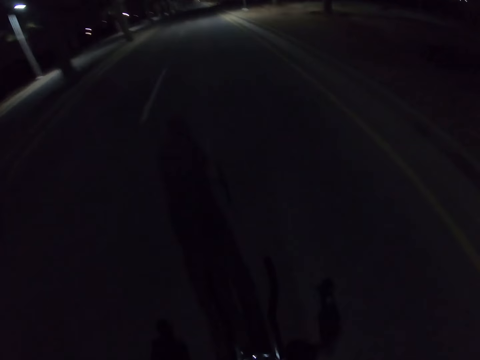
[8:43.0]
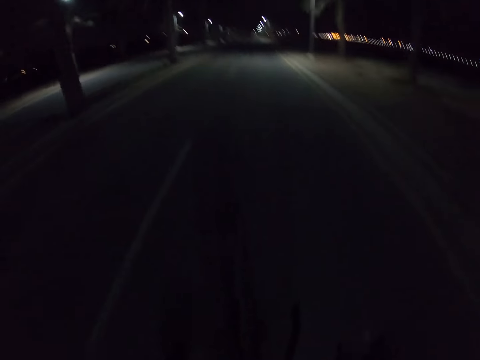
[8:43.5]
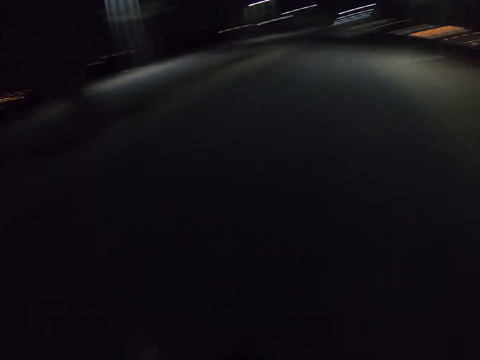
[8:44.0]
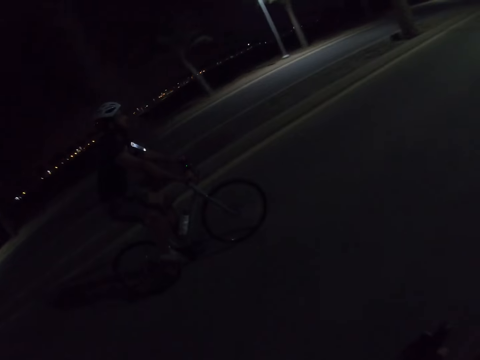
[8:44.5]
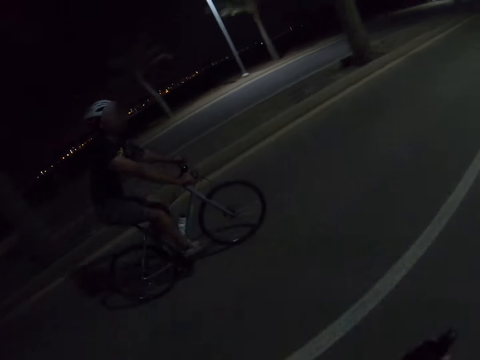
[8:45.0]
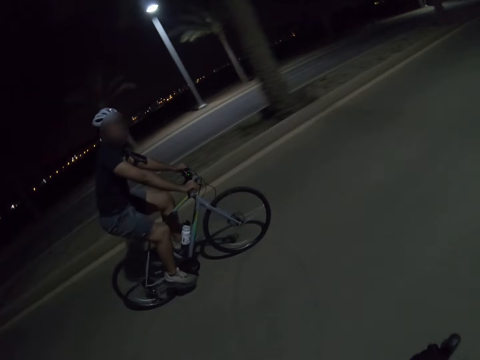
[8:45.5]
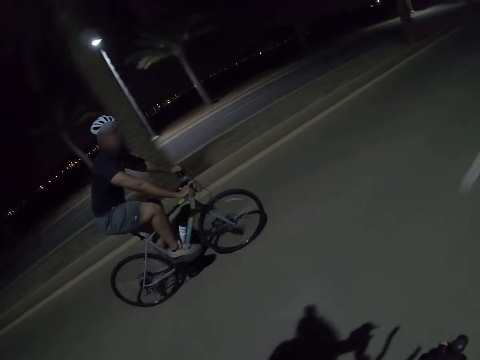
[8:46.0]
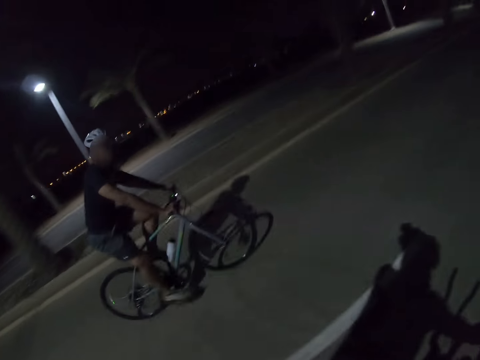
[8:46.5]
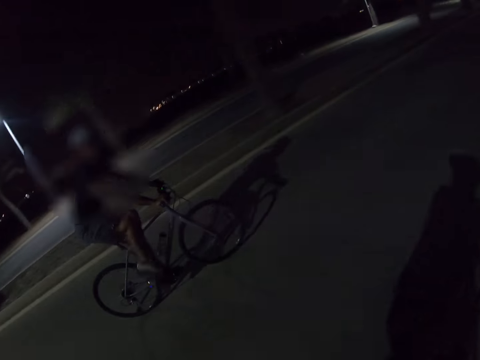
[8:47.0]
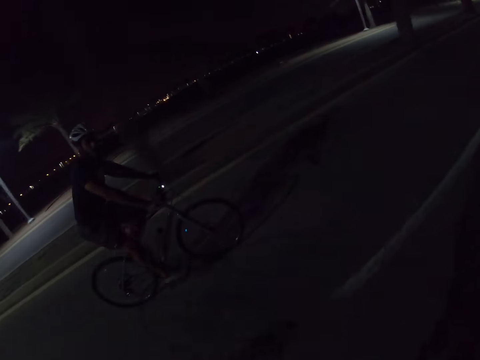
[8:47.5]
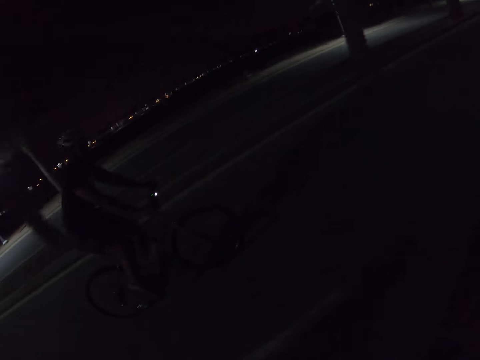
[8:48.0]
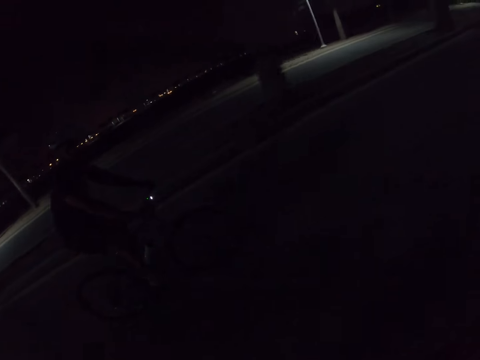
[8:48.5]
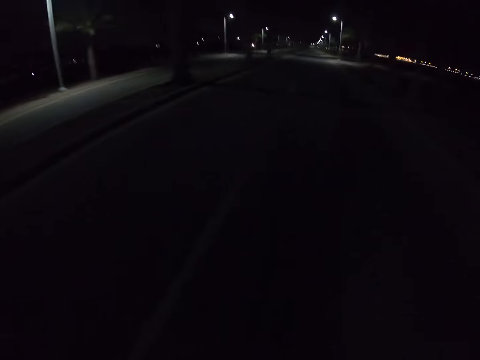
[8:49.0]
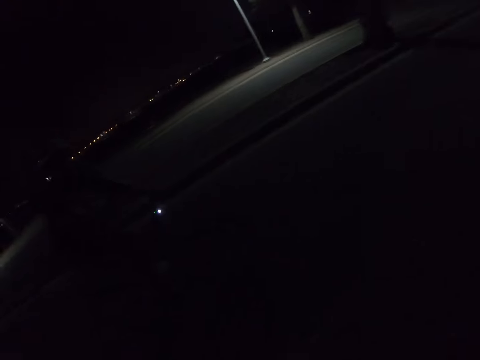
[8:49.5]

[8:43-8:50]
The camera wearer rides a bike and looks at a man.

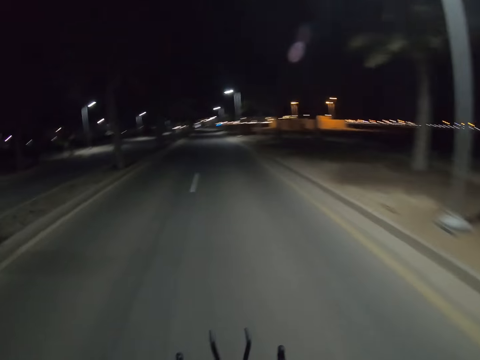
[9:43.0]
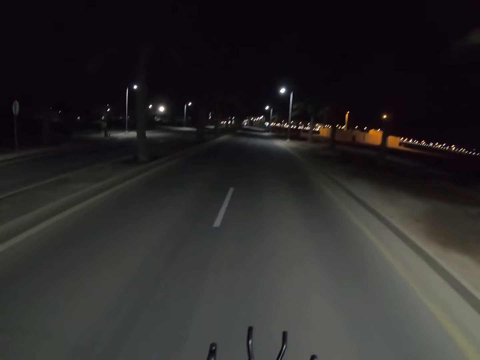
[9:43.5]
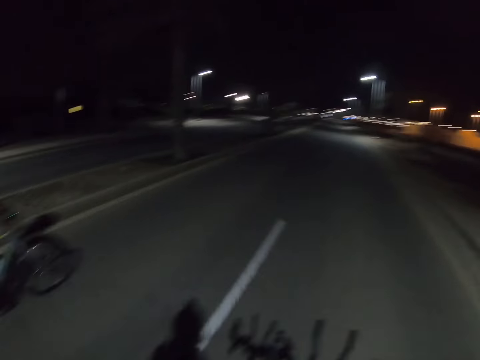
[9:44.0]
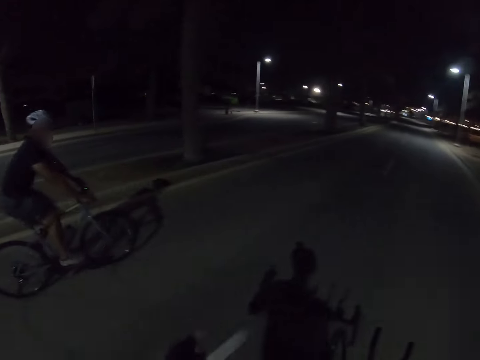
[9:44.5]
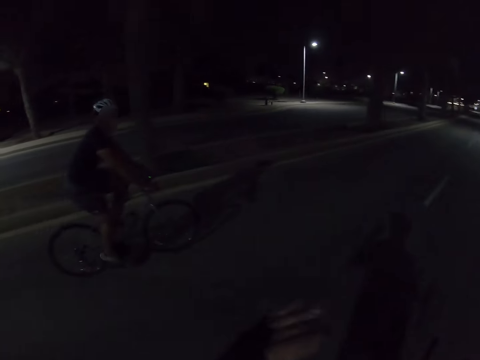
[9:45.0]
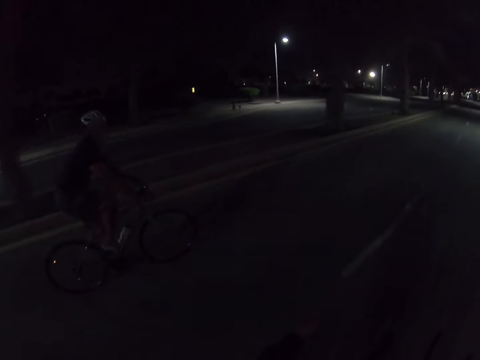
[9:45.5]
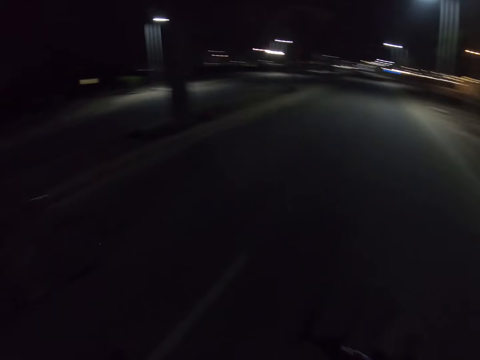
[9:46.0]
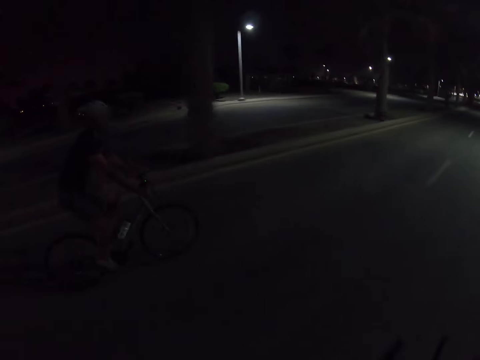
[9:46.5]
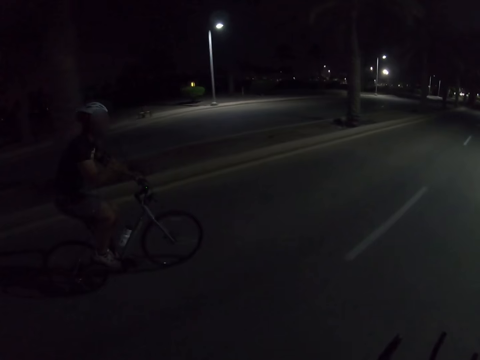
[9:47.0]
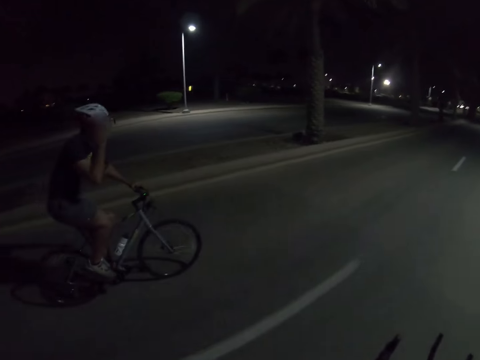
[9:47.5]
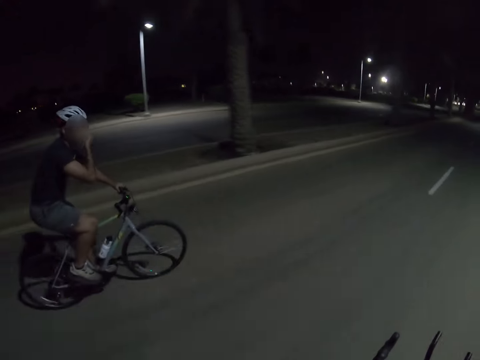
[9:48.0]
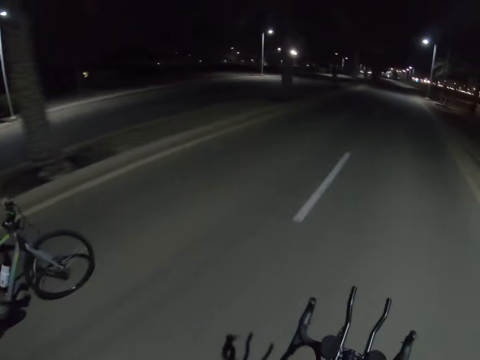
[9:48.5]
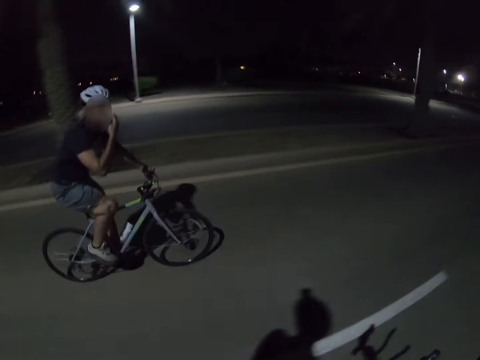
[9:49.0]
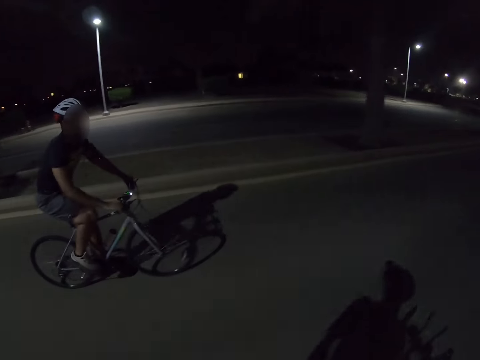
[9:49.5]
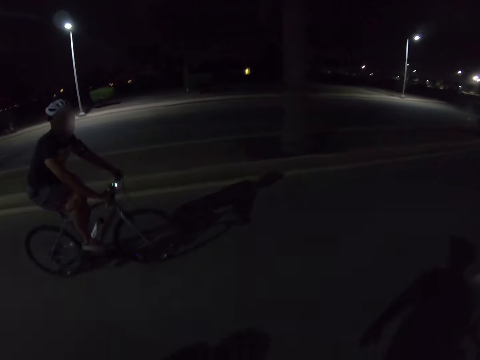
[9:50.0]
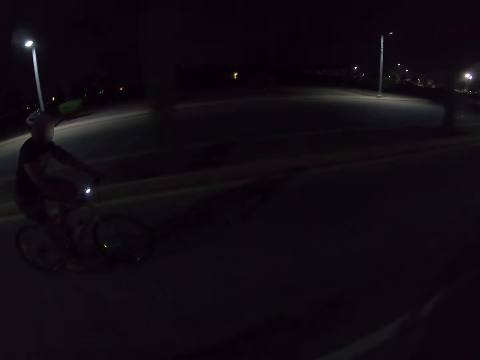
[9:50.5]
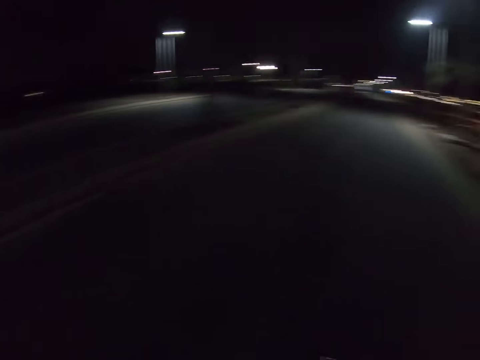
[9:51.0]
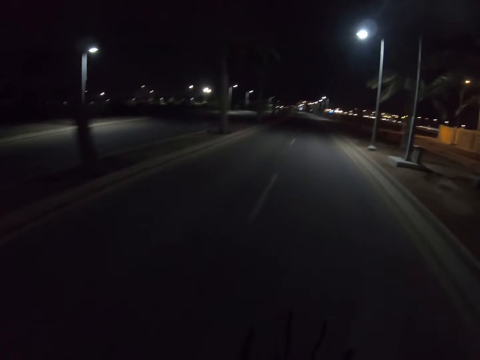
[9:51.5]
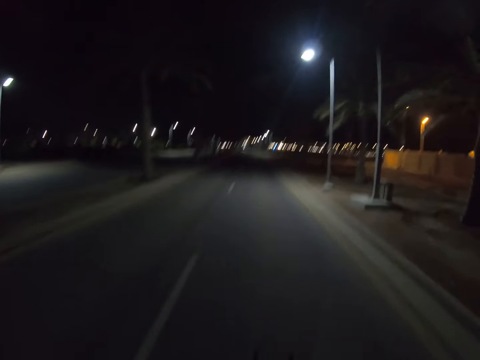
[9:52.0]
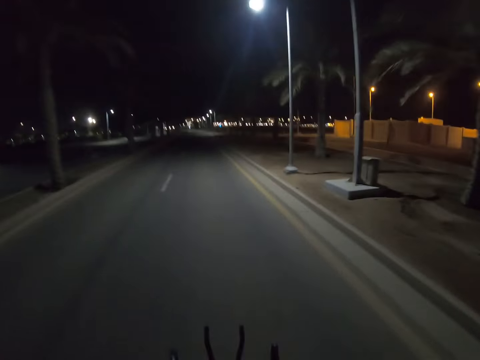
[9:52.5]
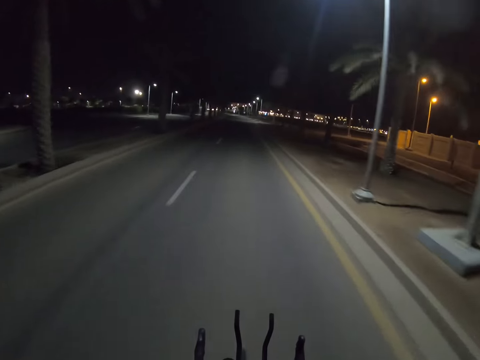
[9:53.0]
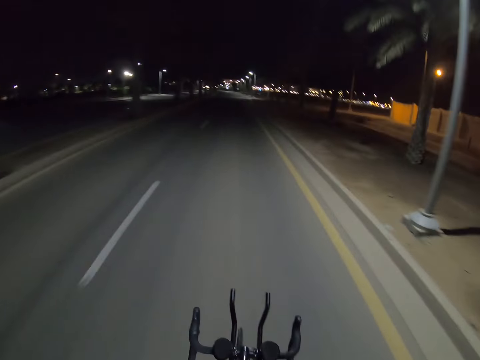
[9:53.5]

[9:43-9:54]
The camera wearer rides a bike, looks at a person and points out with the left hand. He moves his left hand. The person lifts up his right hand and puts his right hand on the handle.

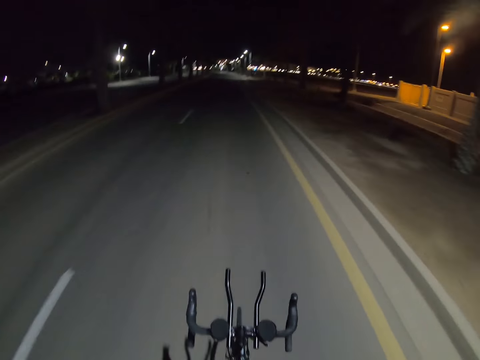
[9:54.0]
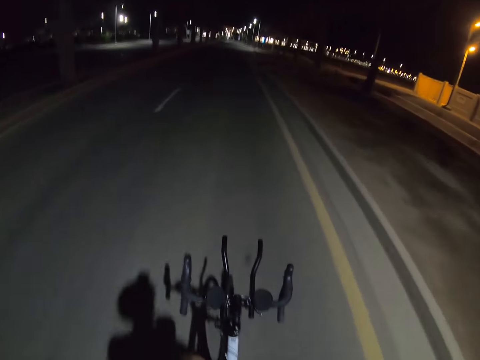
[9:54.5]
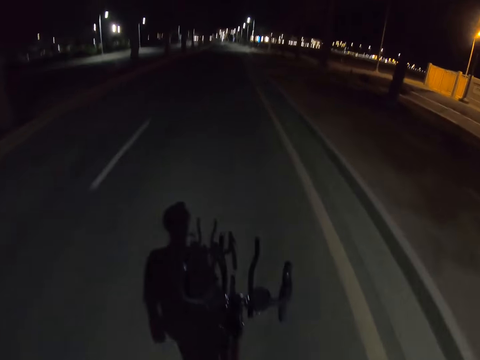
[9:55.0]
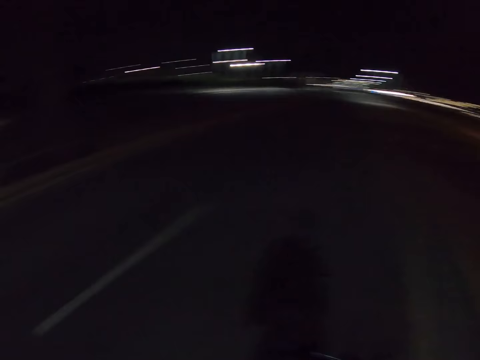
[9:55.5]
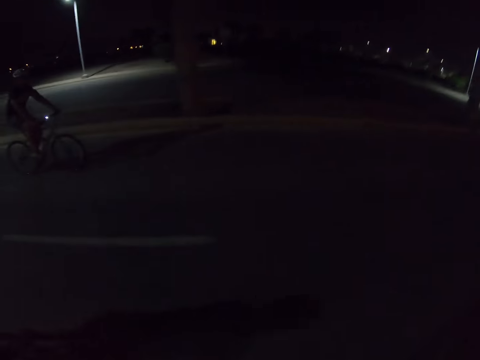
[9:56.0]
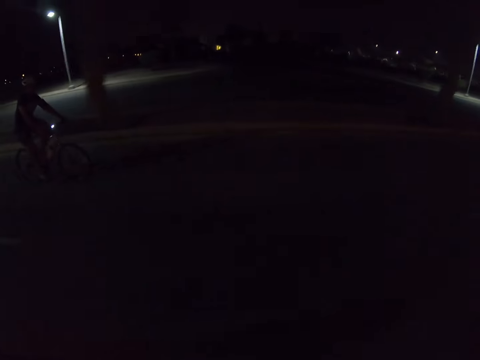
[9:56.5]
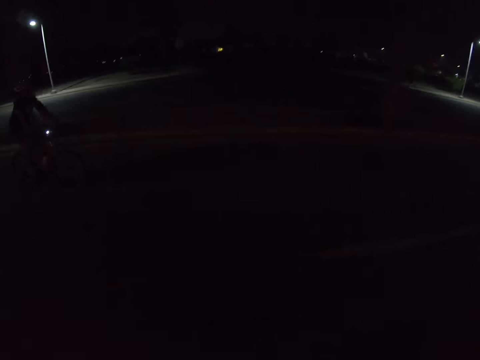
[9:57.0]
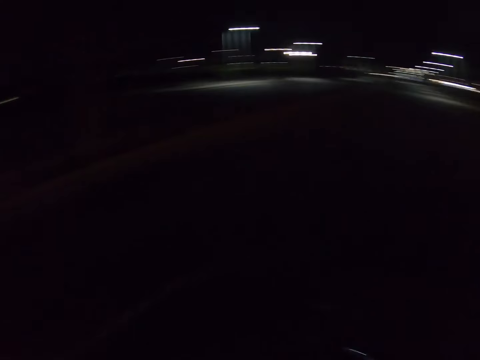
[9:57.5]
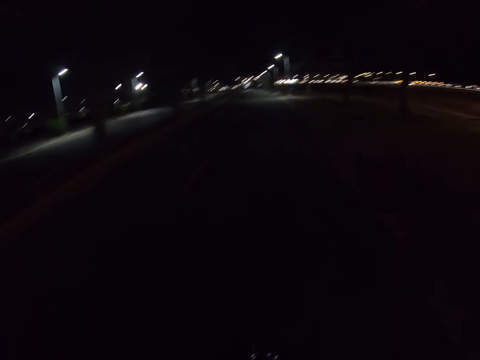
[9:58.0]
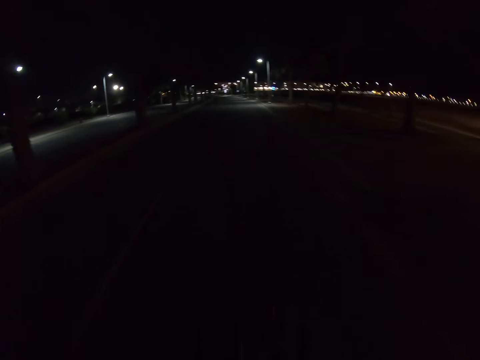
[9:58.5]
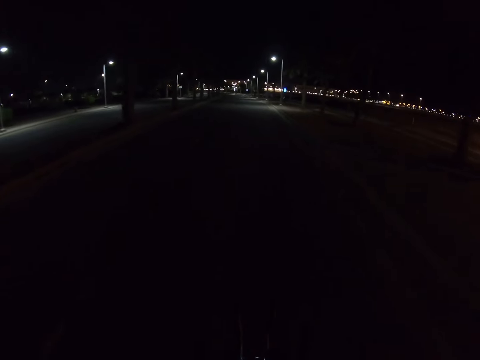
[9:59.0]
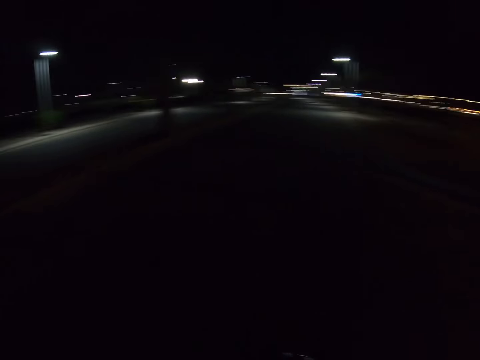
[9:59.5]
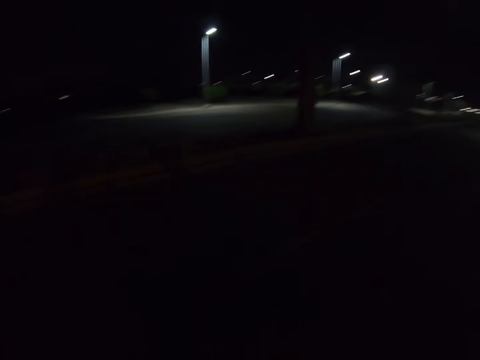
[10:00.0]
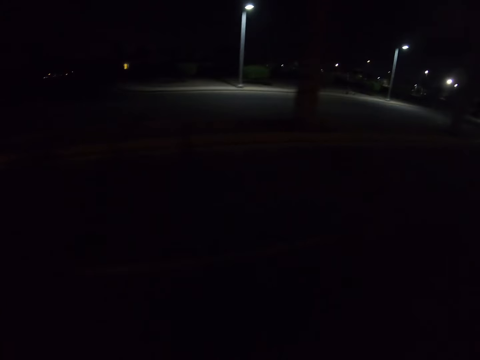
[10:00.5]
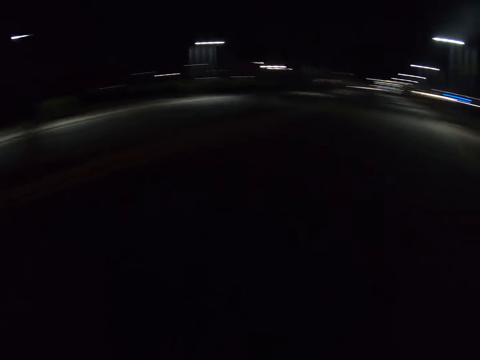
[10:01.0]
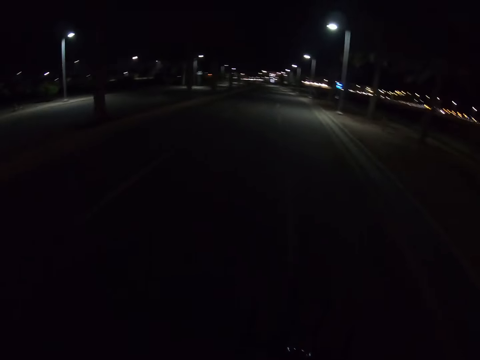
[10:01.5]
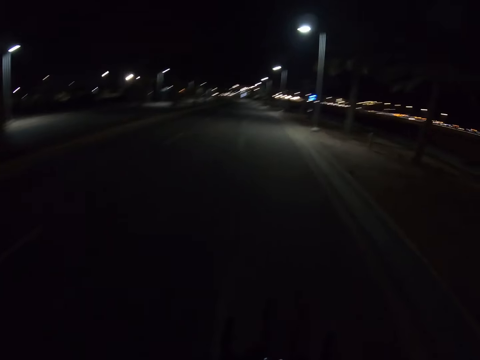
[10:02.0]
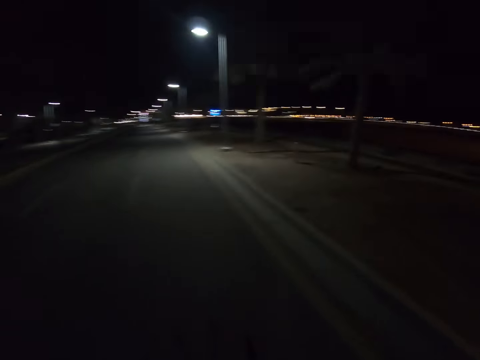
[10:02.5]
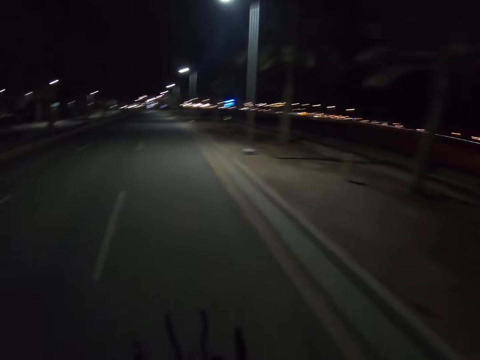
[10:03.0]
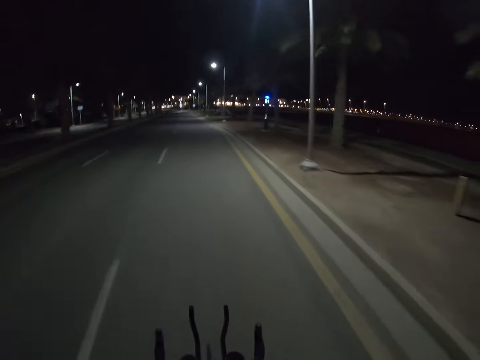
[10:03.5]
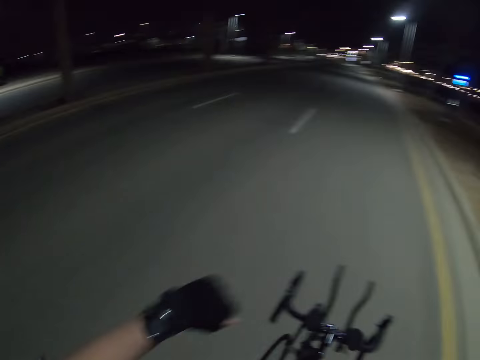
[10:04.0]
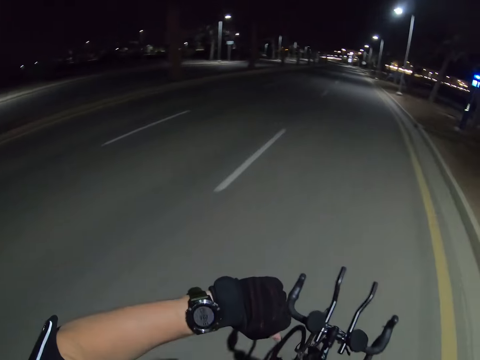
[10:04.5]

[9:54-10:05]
The camera wearer rides a bike and looks at the watch.
